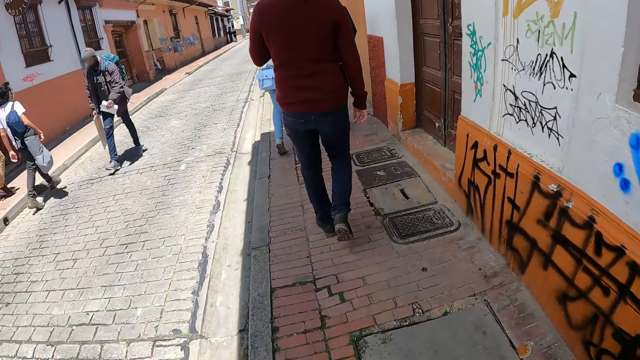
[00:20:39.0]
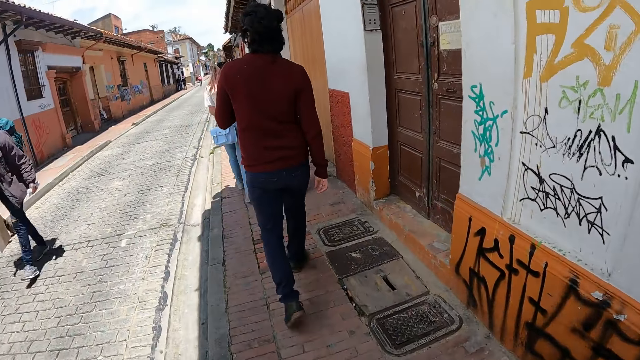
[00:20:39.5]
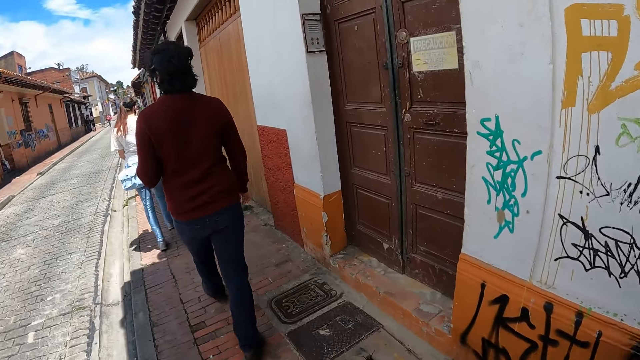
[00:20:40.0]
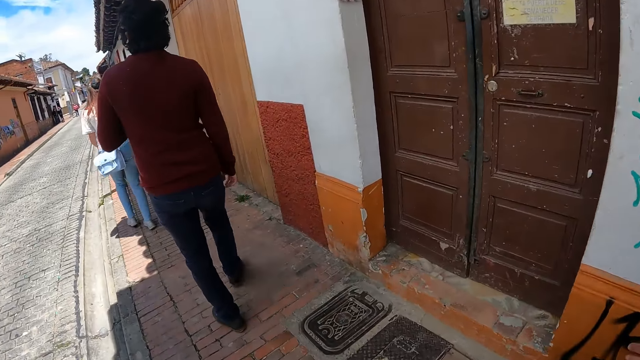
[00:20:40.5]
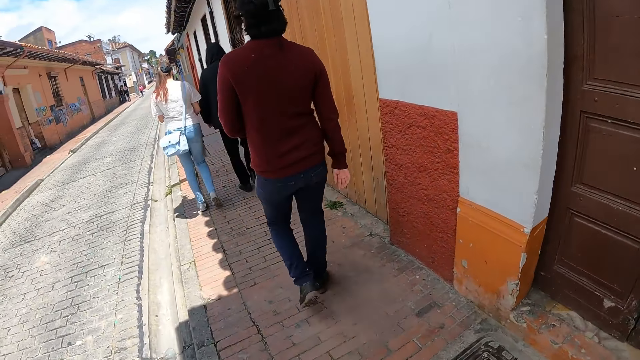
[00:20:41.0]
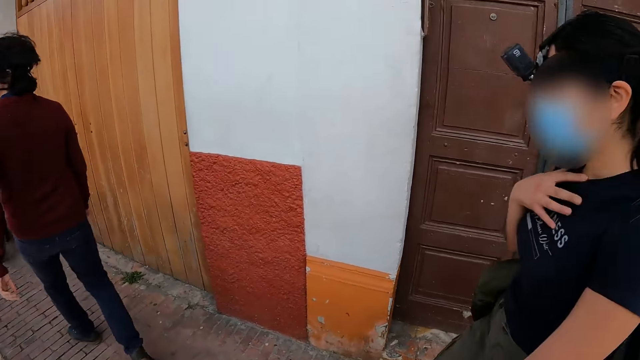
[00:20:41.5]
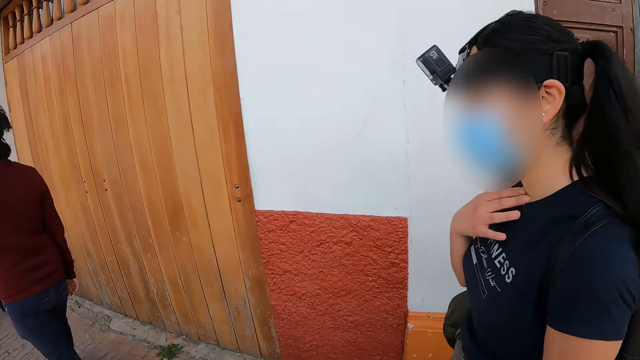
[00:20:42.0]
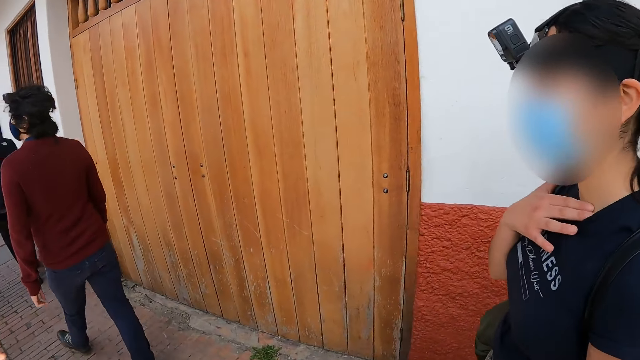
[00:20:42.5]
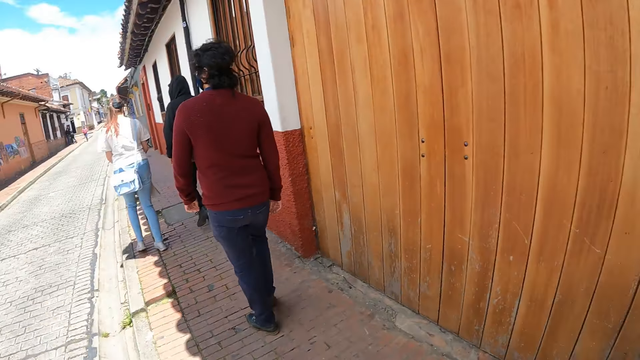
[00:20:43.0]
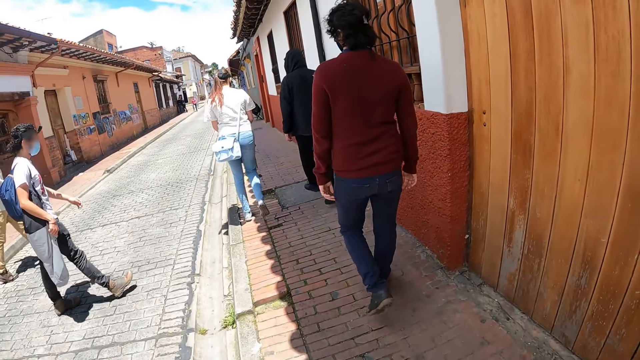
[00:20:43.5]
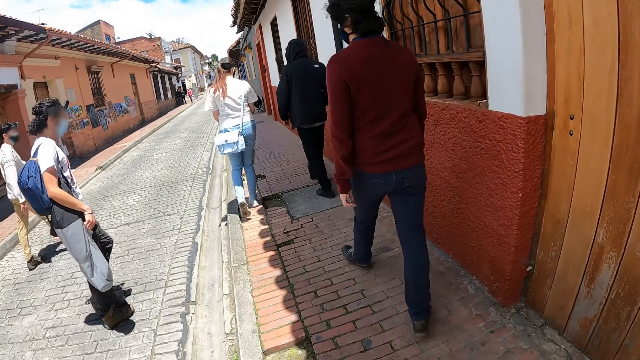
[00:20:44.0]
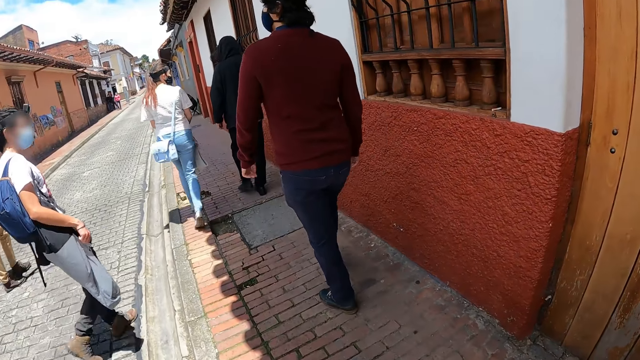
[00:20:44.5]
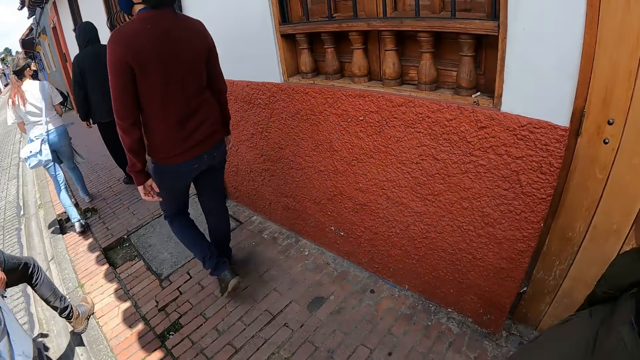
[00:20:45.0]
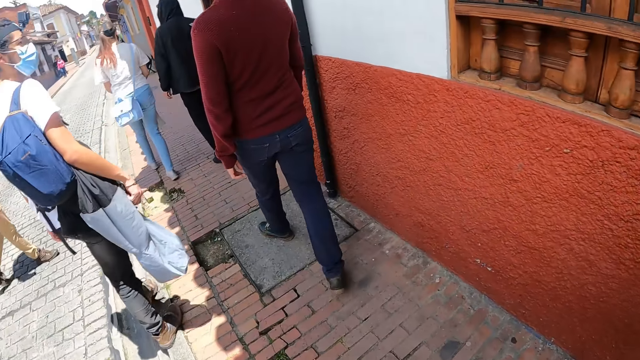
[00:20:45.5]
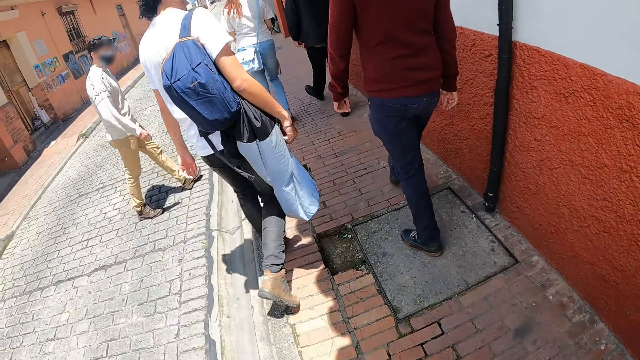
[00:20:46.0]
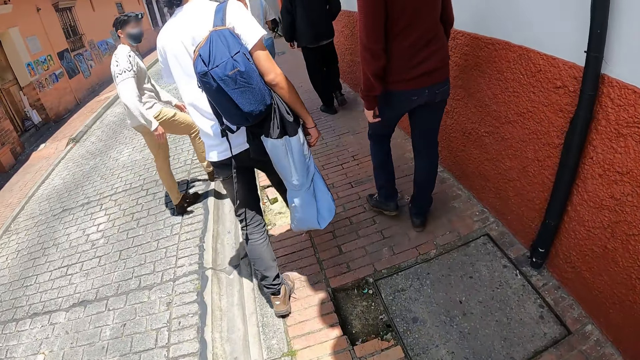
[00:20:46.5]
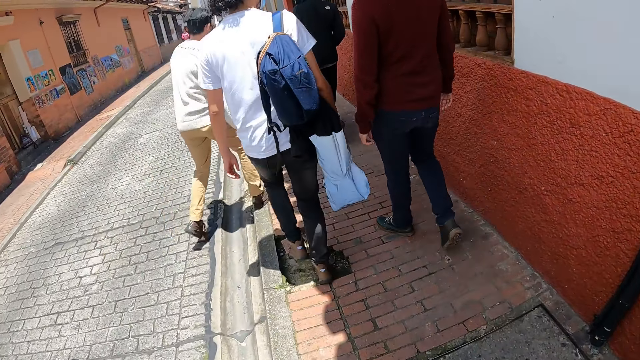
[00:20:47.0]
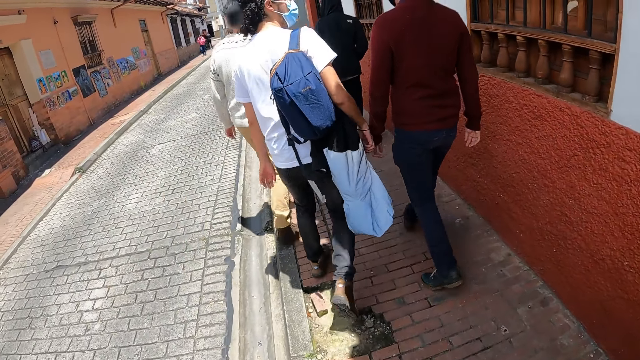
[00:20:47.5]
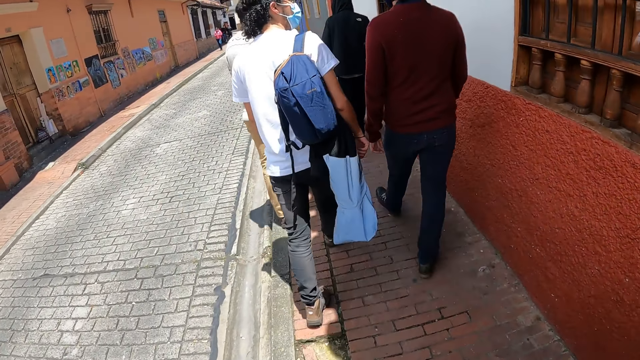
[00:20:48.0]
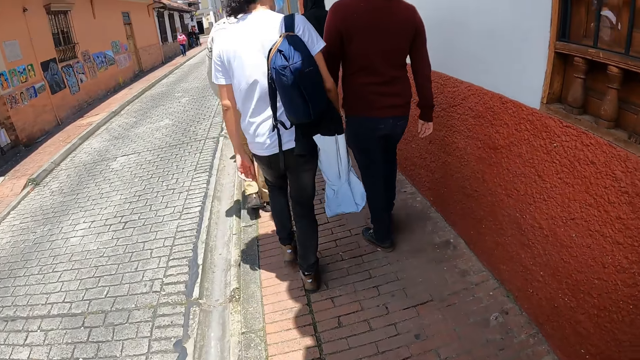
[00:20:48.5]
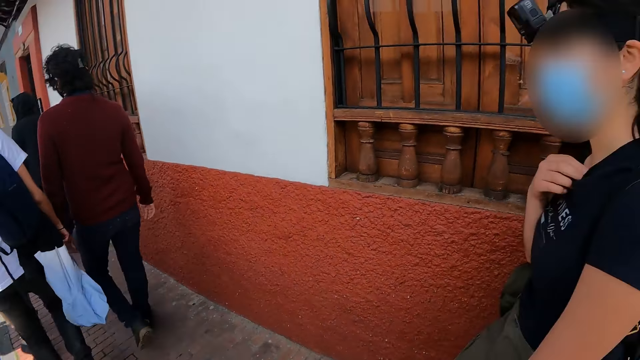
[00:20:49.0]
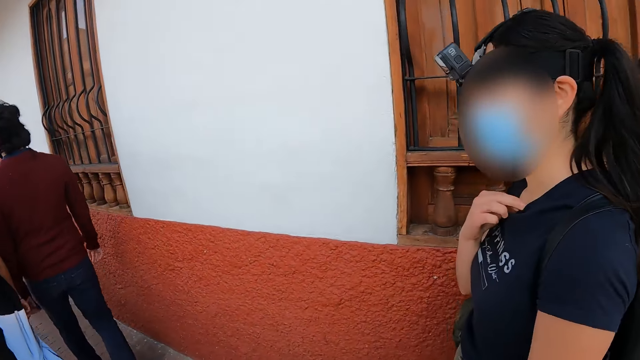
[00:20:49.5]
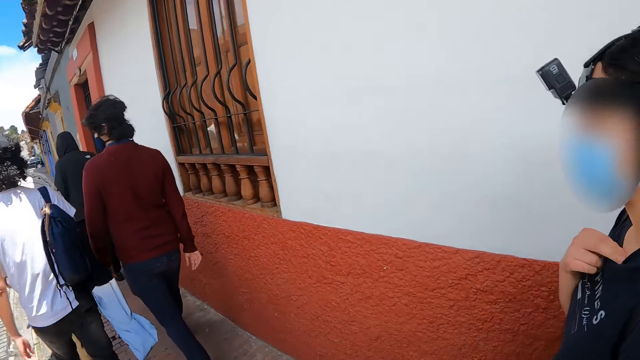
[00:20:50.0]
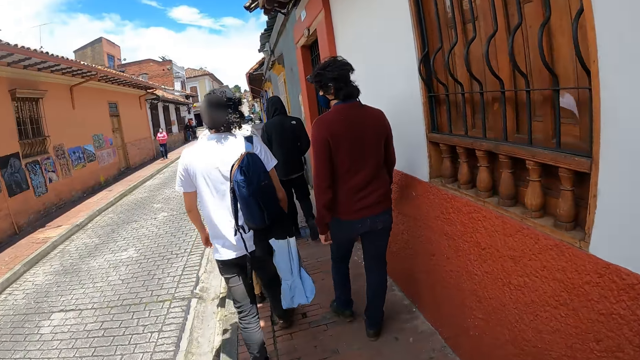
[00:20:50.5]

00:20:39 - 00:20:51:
The camera wearer stares at a woman. They look around.

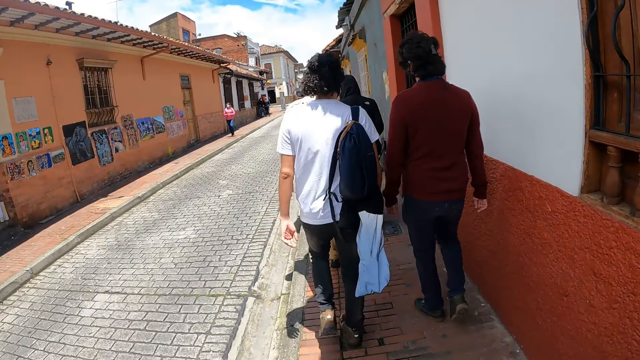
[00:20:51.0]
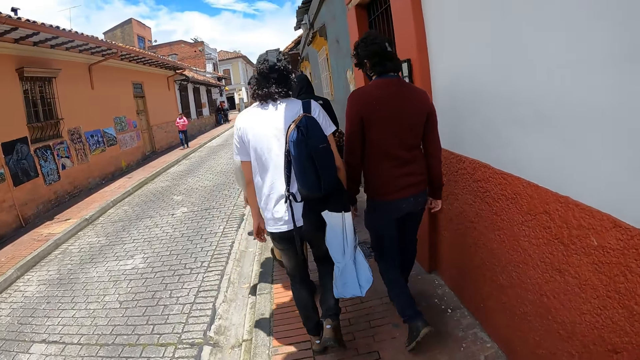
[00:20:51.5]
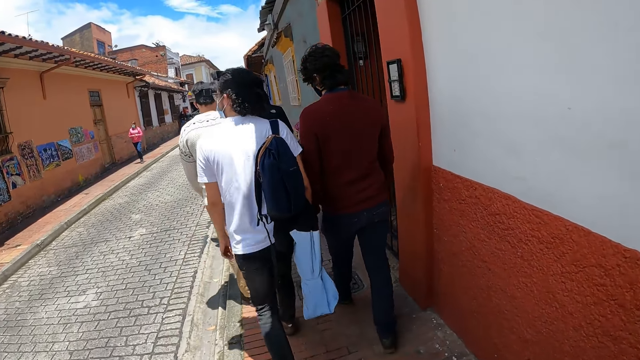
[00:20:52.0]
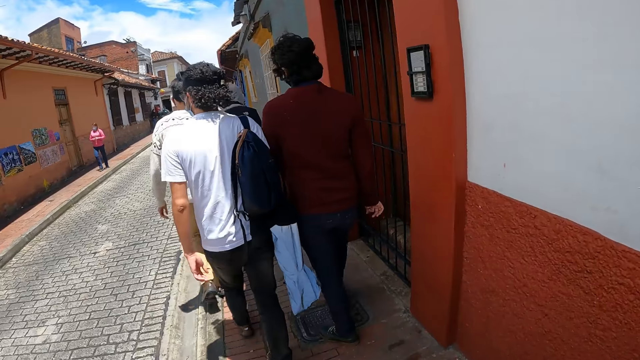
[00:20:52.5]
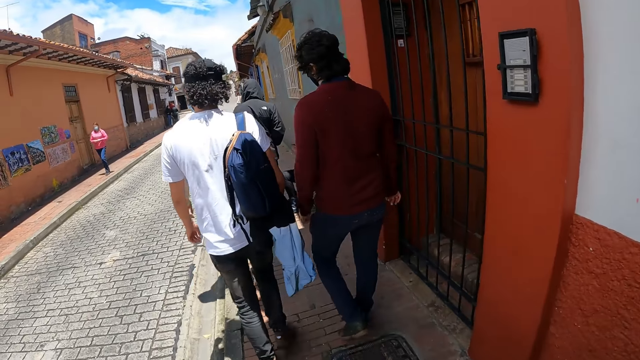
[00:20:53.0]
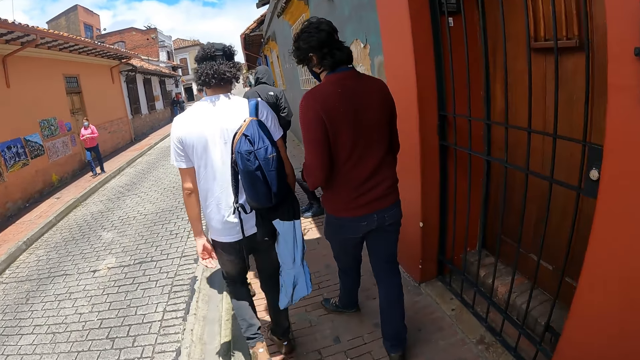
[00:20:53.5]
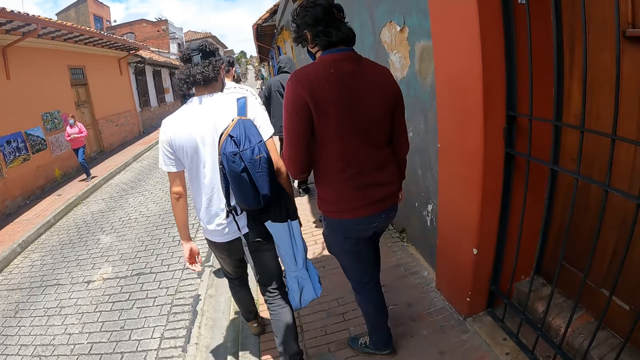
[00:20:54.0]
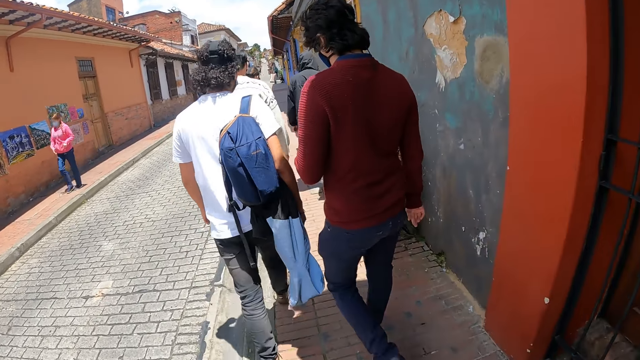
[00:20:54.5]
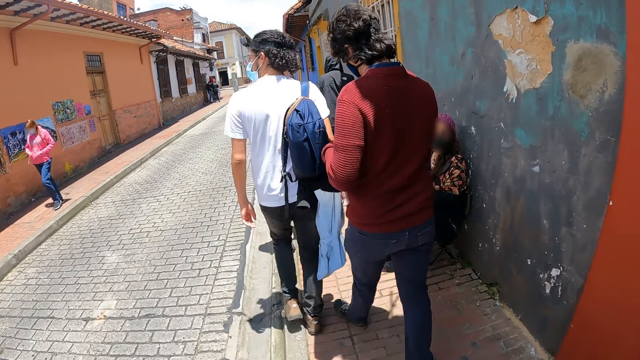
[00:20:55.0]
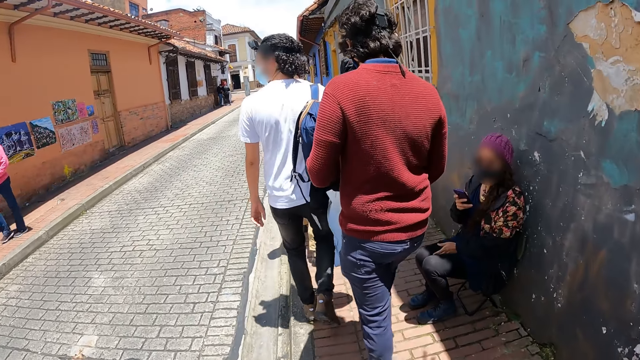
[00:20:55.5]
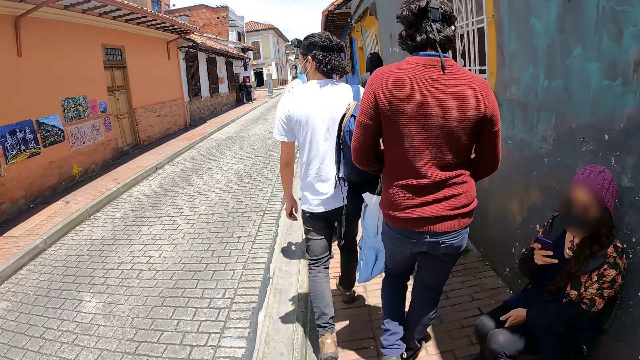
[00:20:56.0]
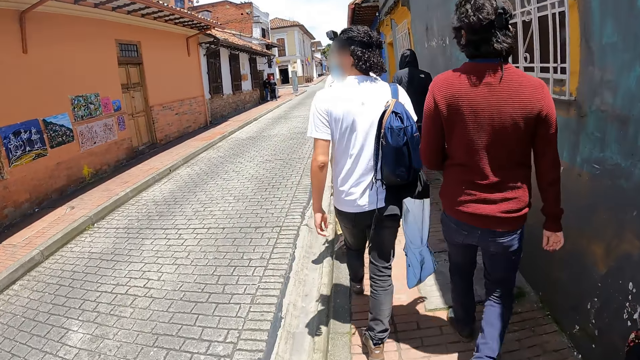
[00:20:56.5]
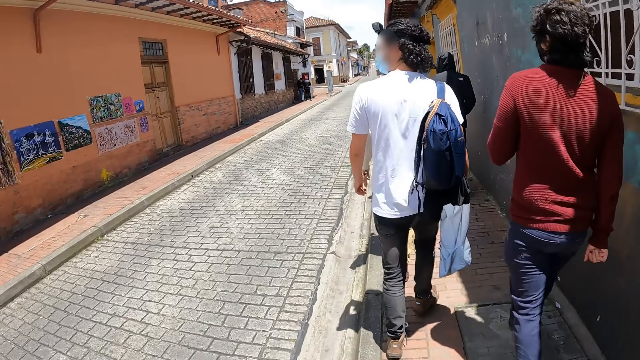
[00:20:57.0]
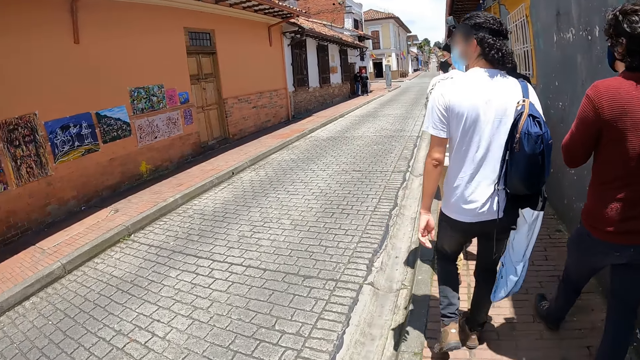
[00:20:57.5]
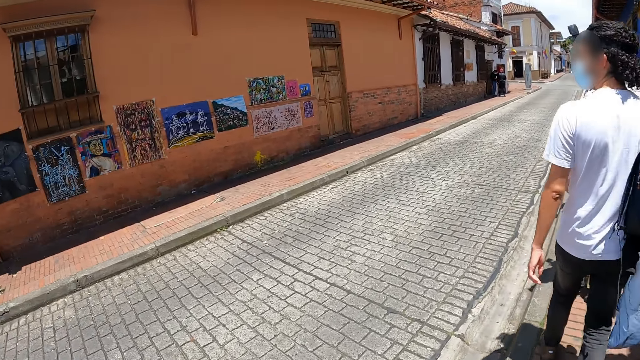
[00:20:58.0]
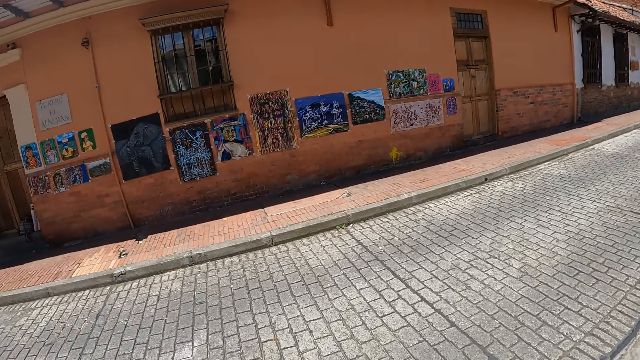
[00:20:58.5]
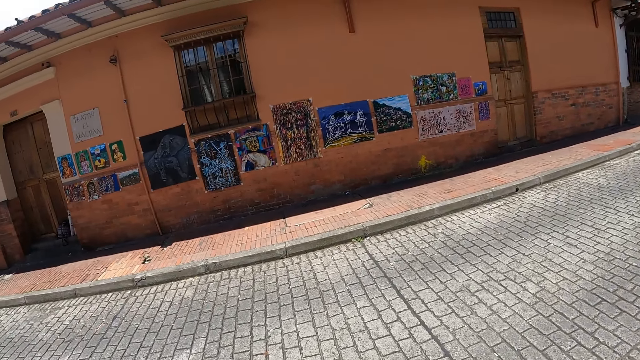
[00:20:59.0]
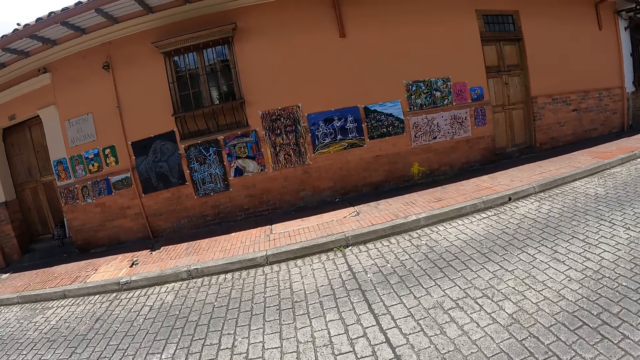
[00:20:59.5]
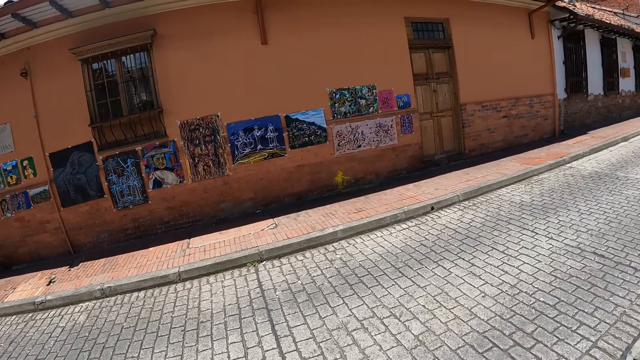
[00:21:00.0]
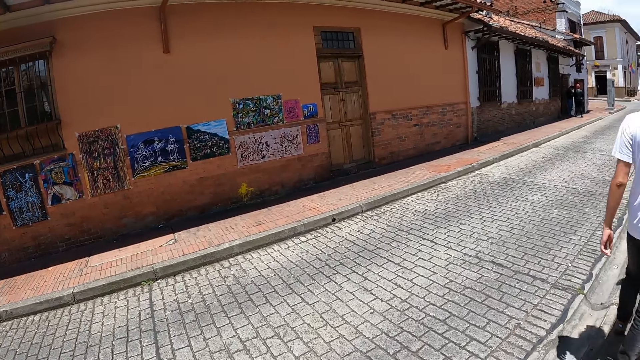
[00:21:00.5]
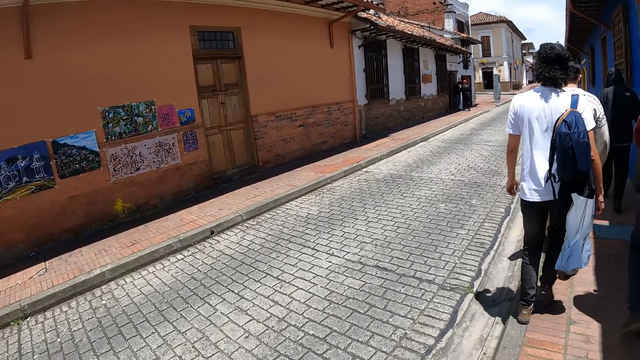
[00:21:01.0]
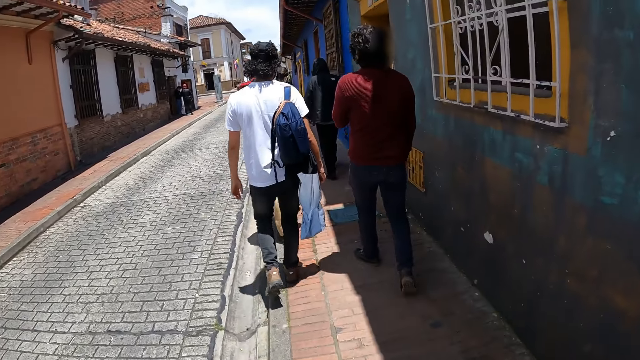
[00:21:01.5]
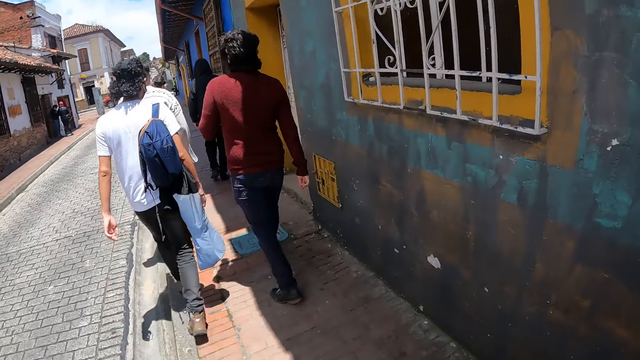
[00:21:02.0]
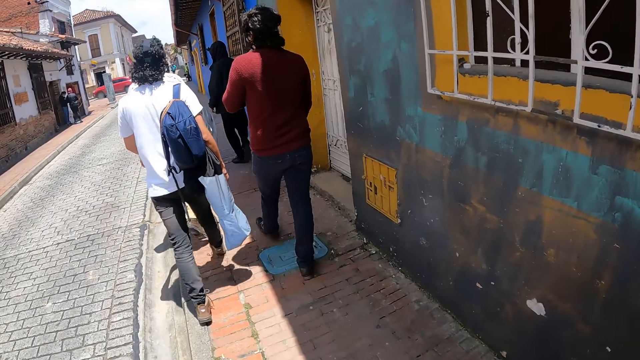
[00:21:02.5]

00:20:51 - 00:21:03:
The camera wearer walks around the pavement. They look around.
